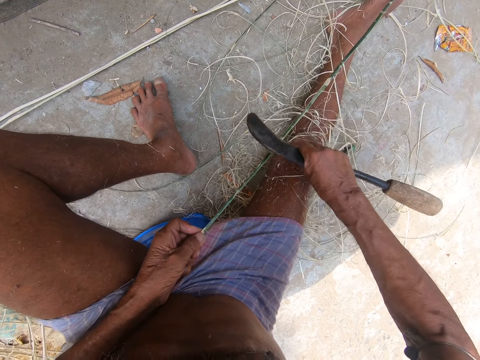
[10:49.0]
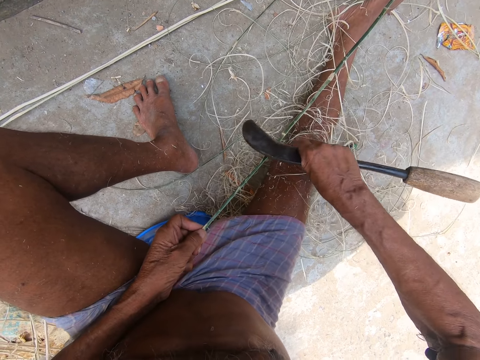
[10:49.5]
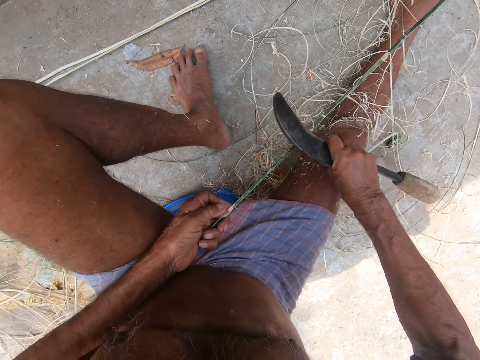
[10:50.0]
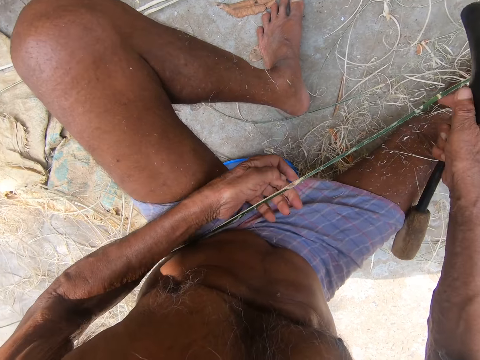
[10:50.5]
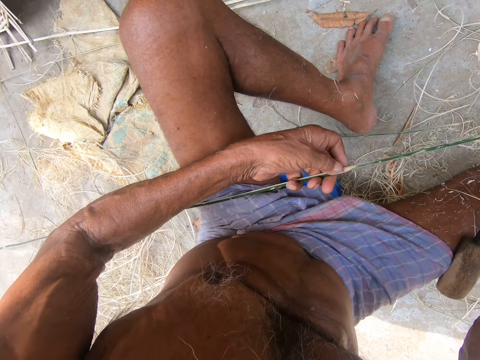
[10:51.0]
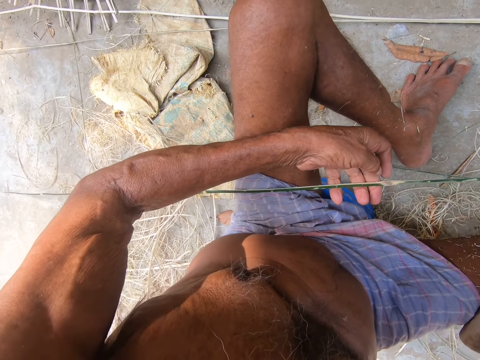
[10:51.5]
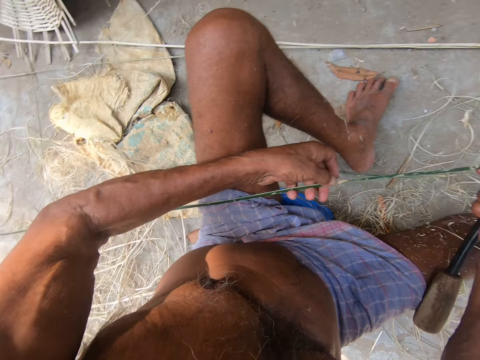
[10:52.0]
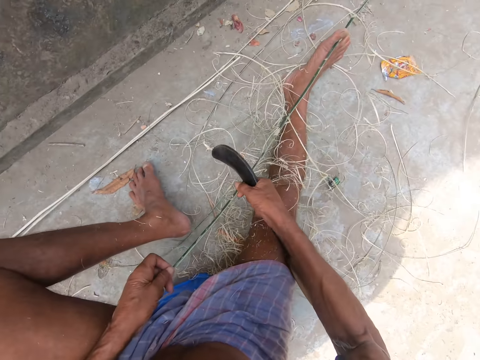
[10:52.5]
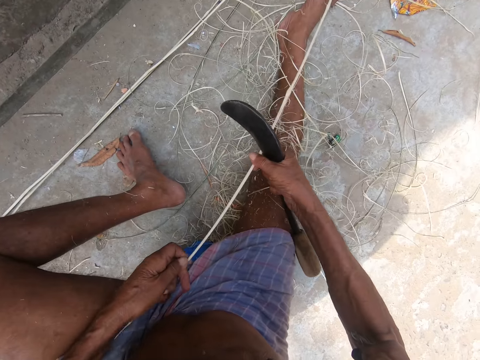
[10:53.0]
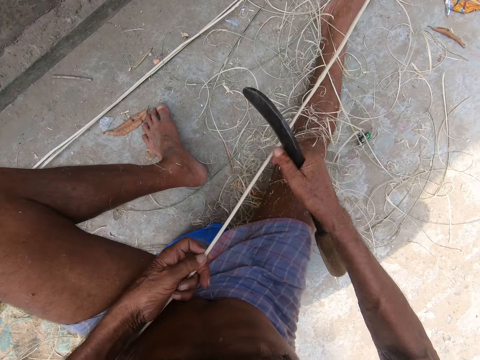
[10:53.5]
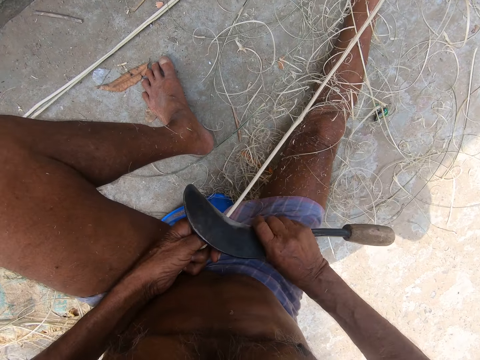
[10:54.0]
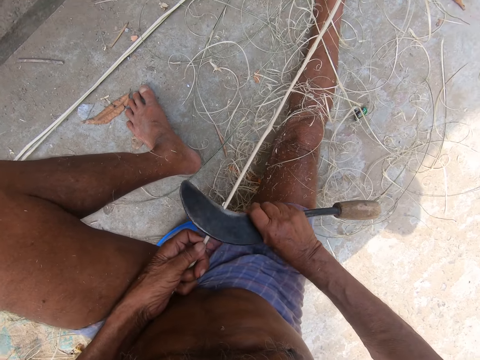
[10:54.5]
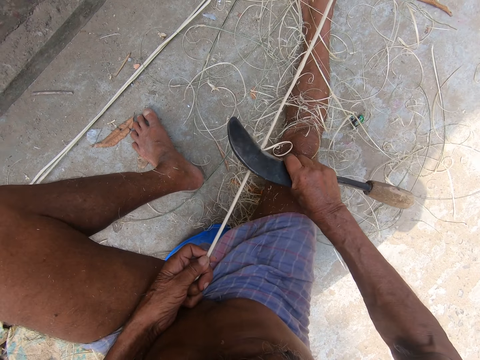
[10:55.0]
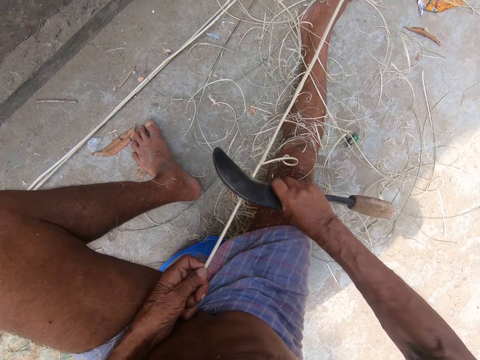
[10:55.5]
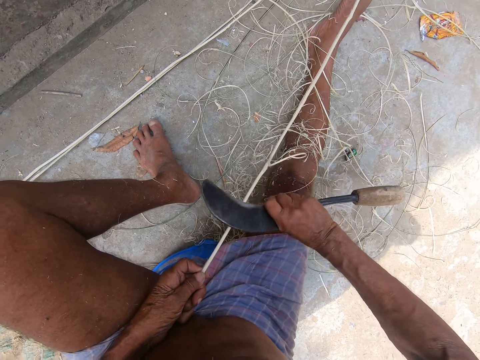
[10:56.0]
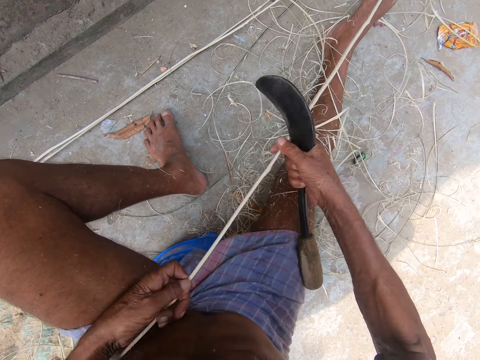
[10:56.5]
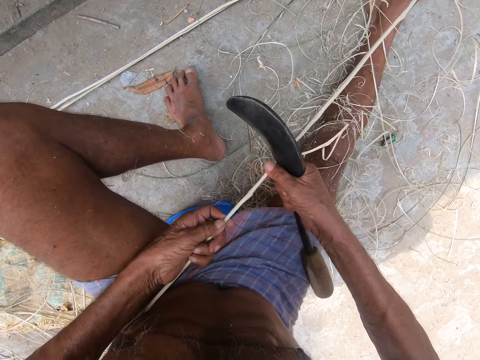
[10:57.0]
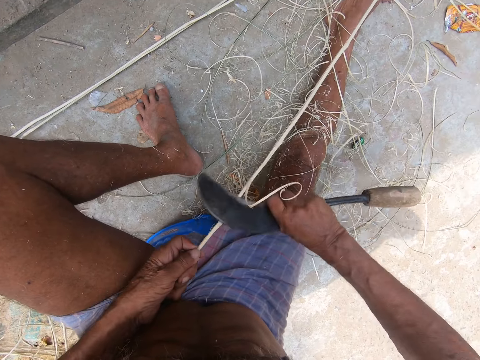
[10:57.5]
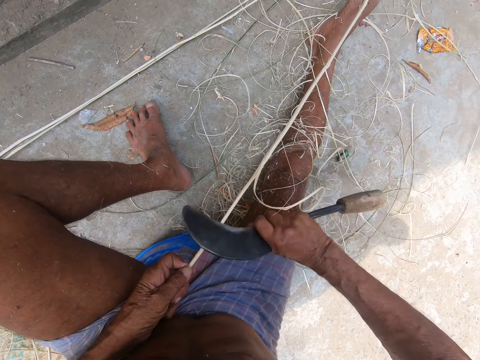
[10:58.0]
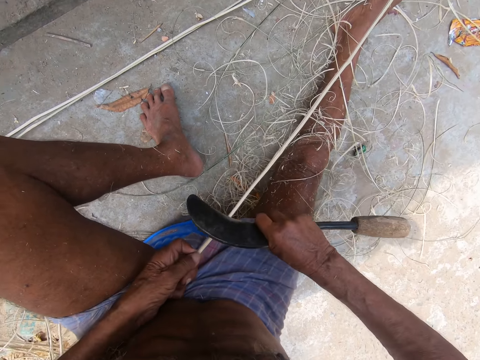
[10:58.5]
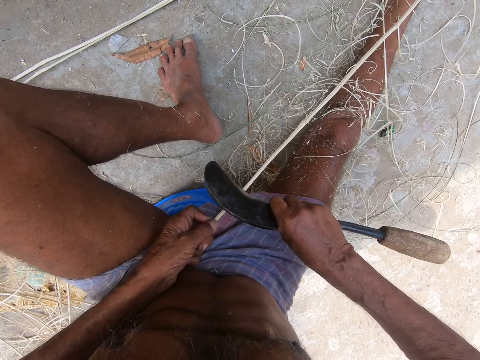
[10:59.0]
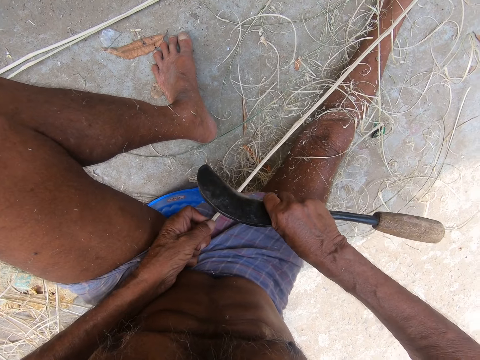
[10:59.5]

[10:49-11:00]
The camera wearer looks around. They remove the outer covering of the stick with the sickle.

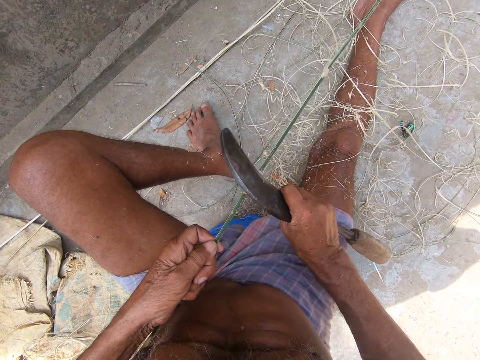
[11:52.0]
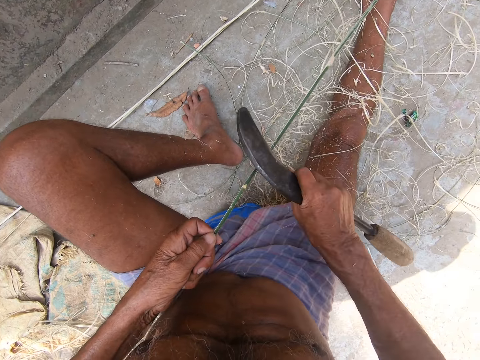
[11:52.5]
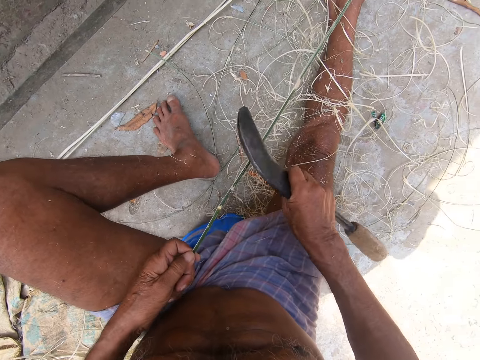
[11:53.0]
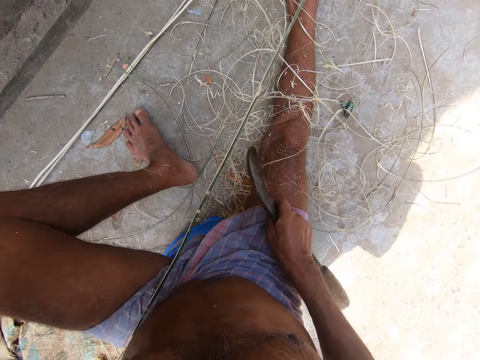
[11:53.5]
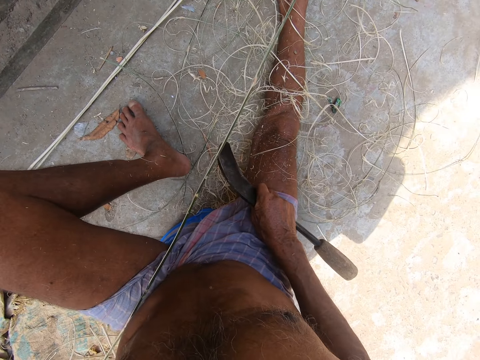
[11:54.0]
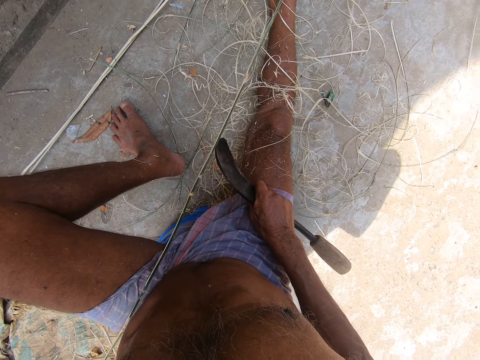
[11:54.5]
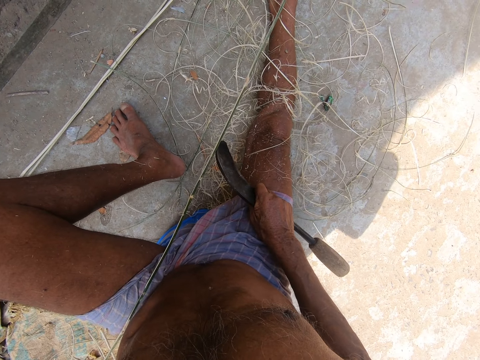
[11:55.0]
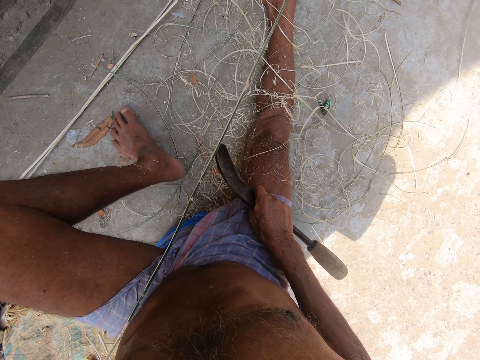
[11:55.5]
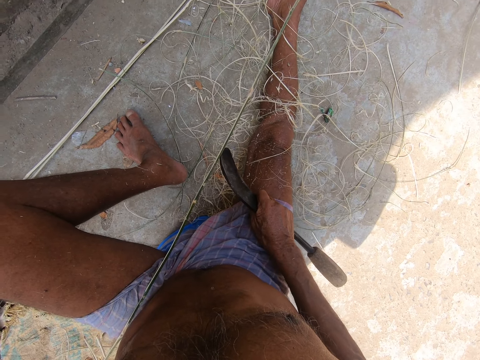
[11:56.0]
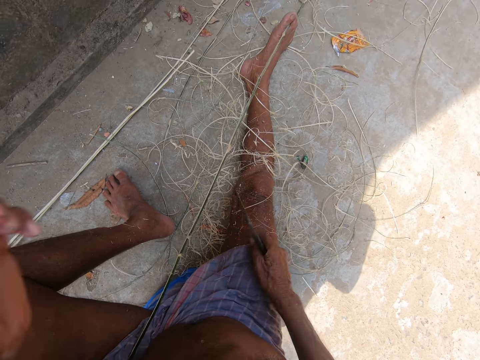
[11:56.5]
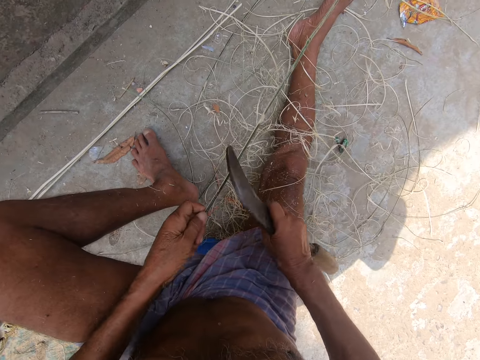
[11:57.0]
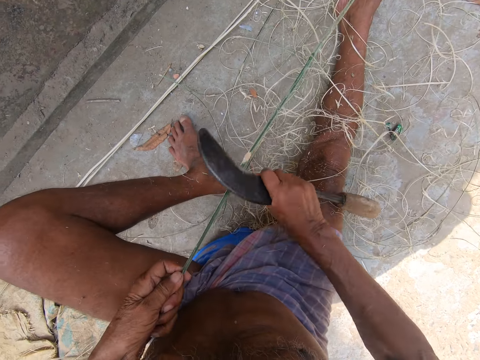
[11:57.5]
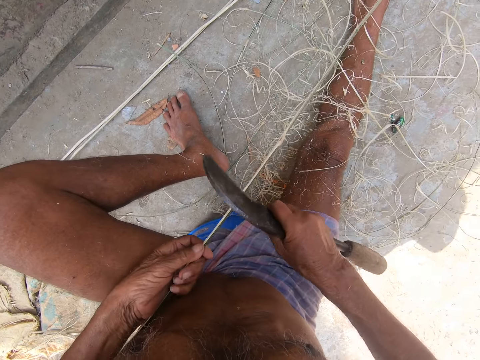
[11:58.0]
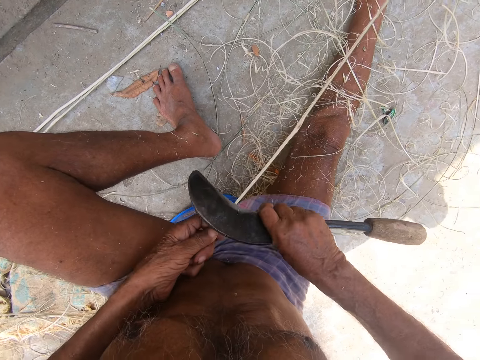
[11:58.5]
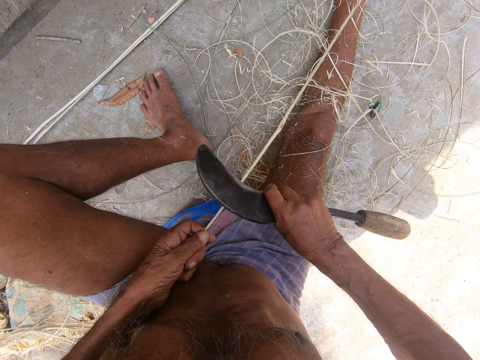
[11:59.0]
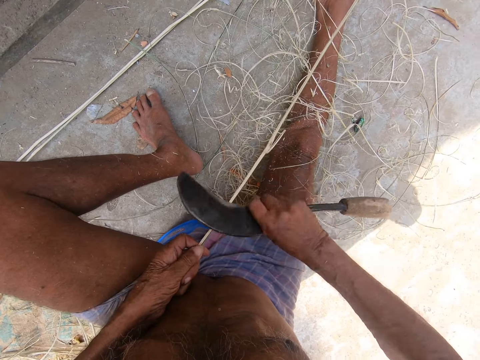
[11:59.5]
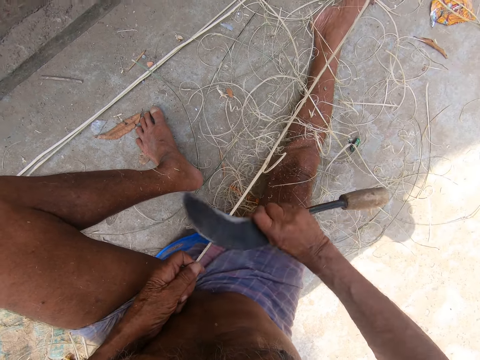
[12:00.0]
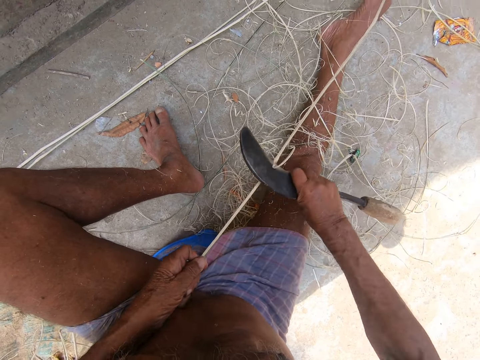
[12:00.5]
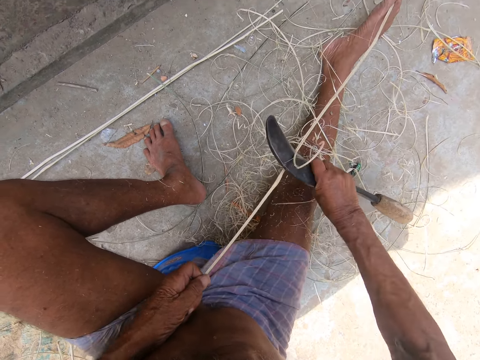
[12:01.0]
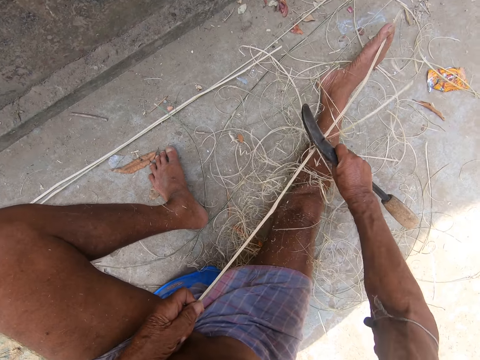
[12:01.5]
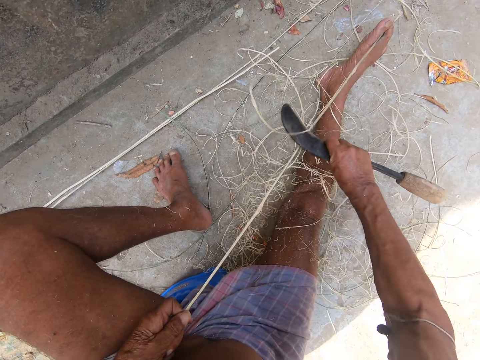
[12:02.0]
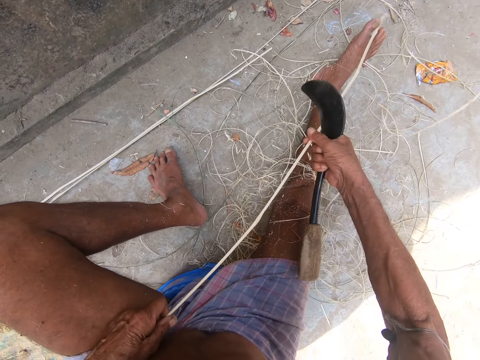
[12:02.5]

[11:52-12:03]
The camera wearer does something. They touch the camera. They hold the stick and peel the stick with the sickle.

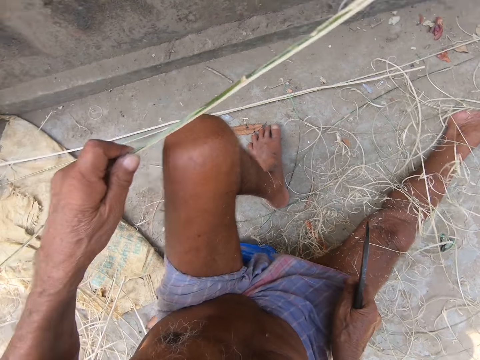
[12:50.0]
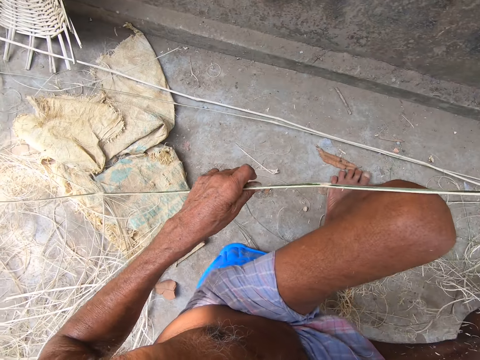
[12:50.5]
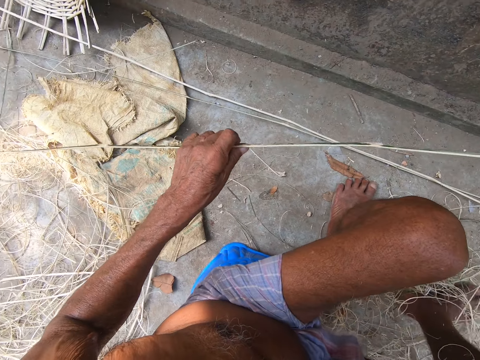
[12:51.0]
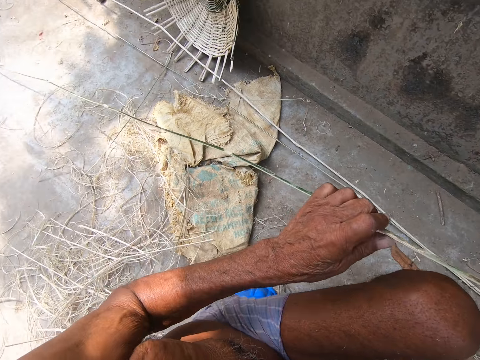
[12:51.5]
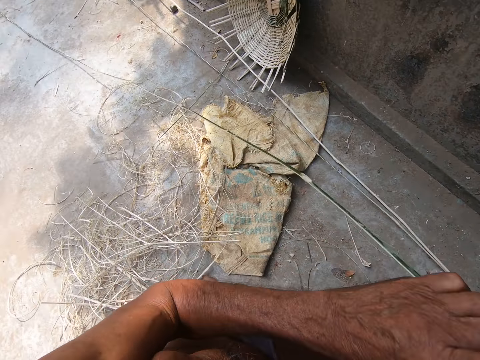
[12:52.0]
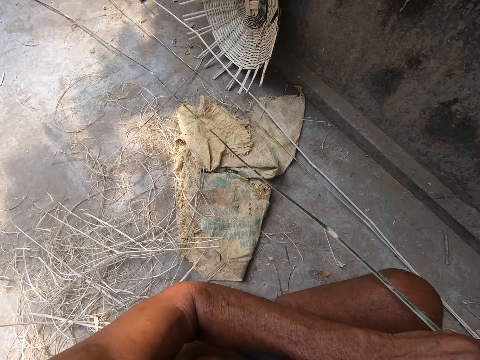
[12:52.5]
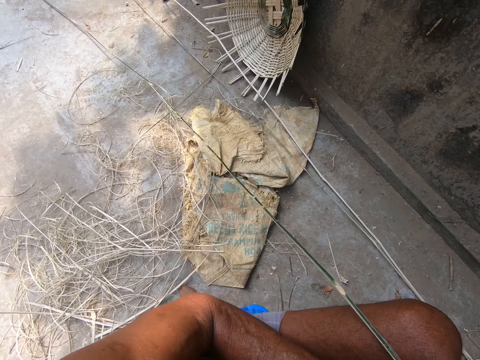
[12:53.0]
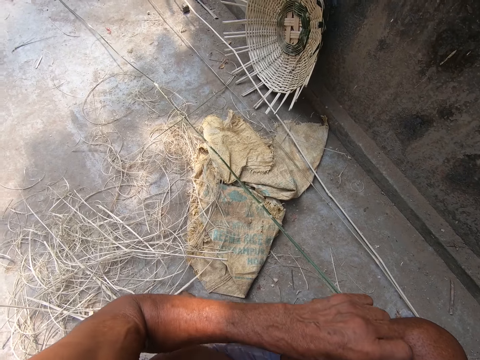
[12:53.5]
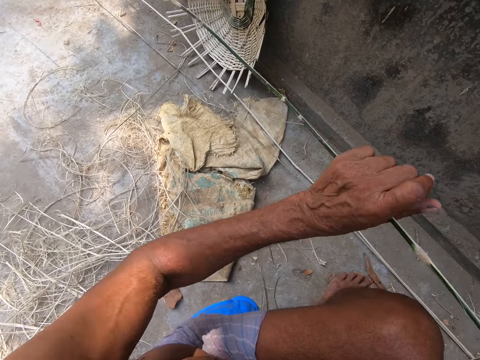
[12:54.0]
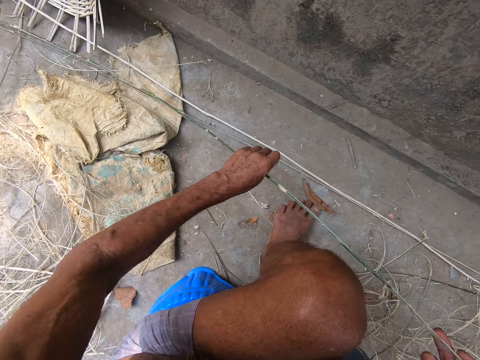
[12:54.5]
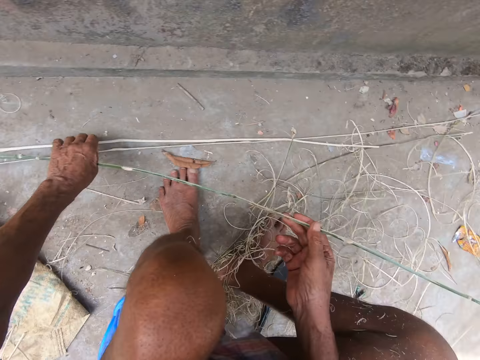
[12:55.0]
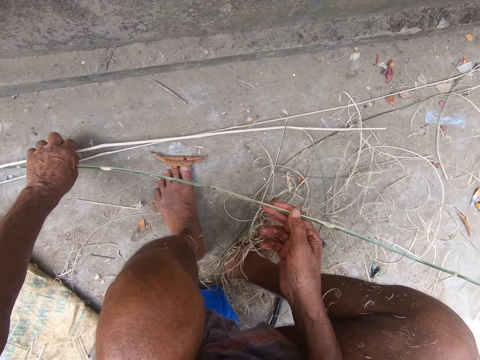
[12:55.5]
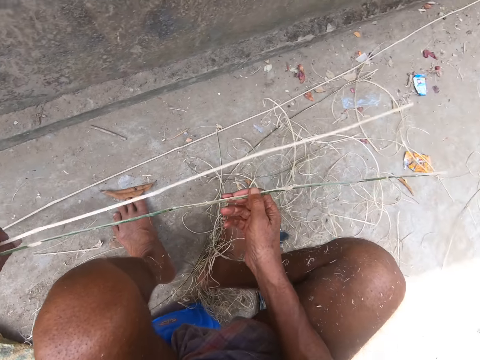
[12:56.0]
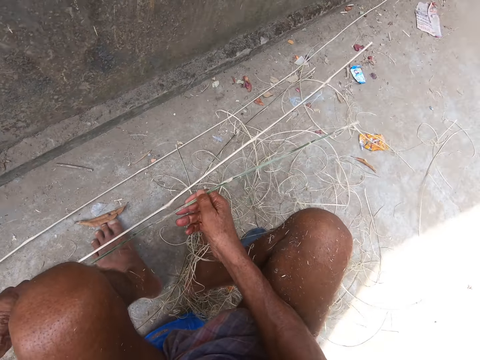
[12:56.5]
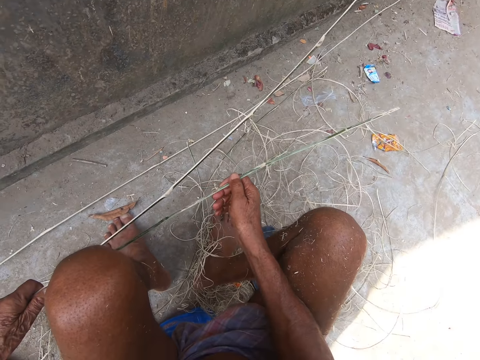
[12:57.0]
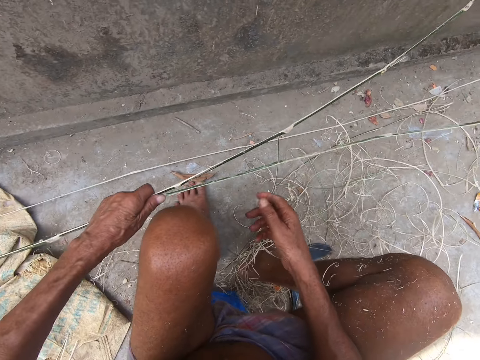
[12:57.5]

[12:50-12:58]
The camera wearer looks around. They collect a stick or reed on the floor.
